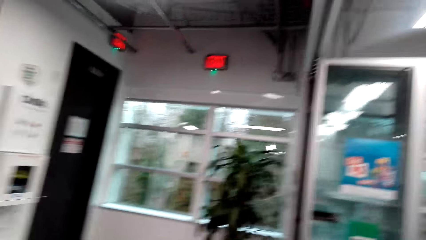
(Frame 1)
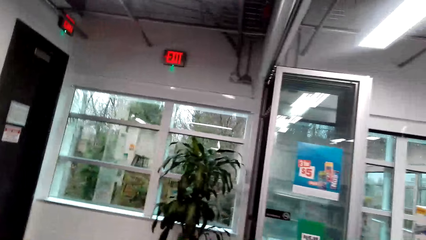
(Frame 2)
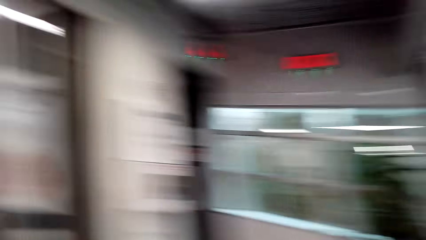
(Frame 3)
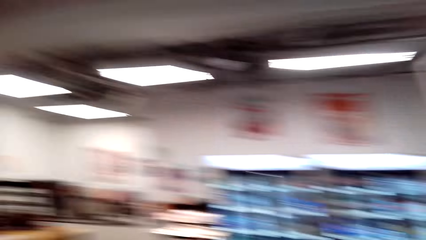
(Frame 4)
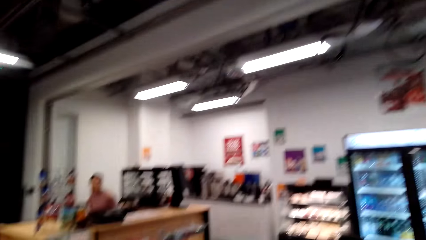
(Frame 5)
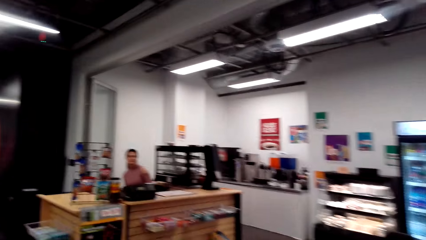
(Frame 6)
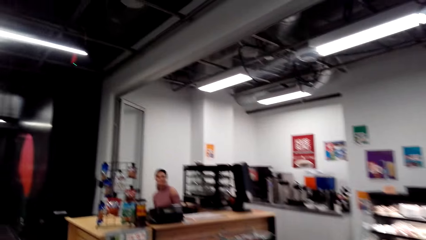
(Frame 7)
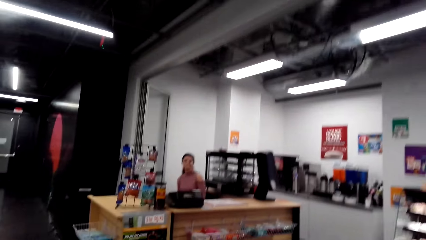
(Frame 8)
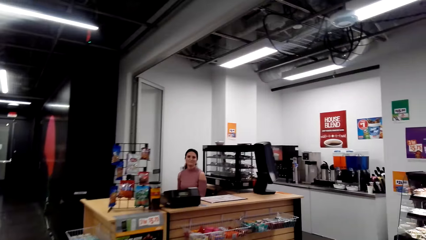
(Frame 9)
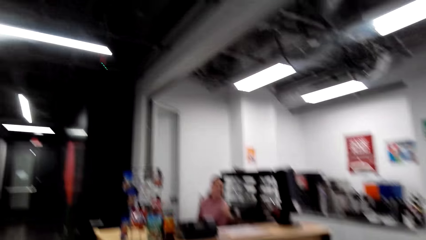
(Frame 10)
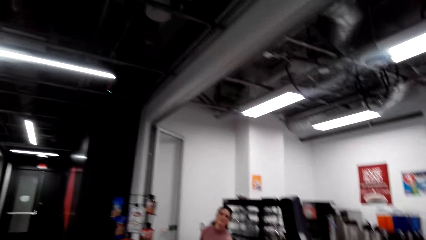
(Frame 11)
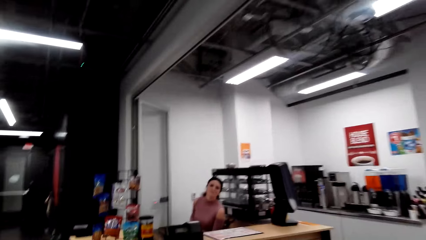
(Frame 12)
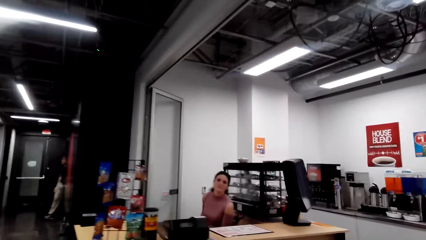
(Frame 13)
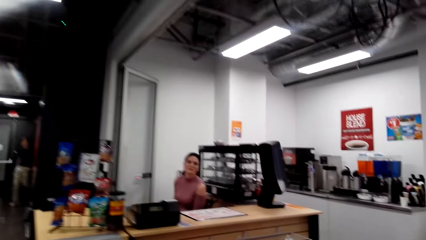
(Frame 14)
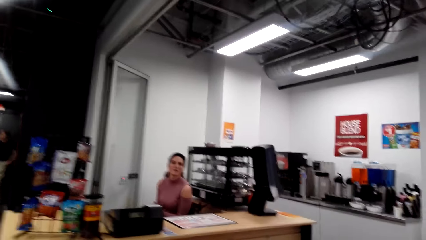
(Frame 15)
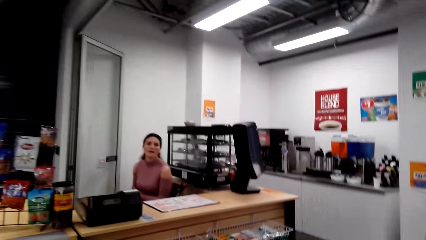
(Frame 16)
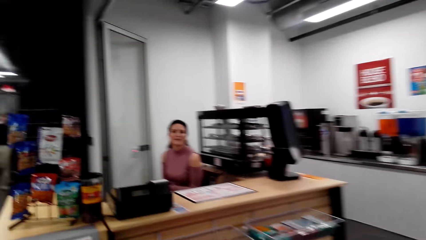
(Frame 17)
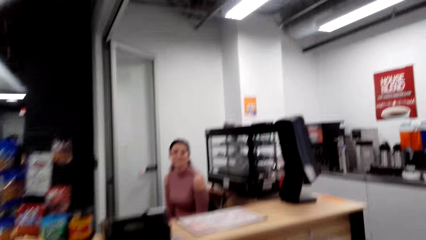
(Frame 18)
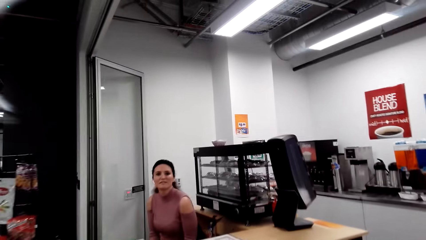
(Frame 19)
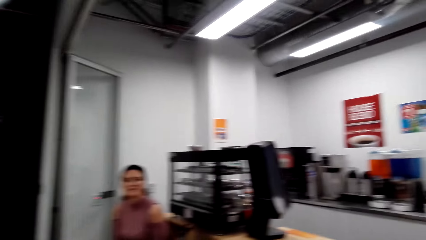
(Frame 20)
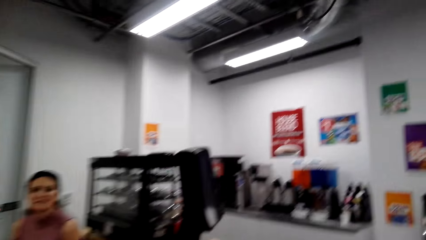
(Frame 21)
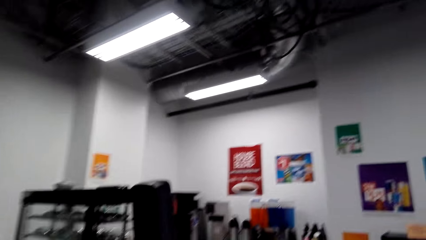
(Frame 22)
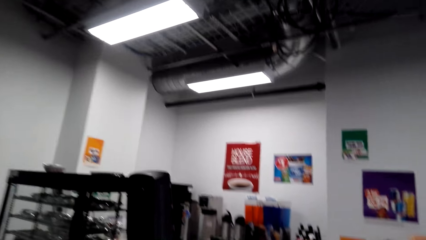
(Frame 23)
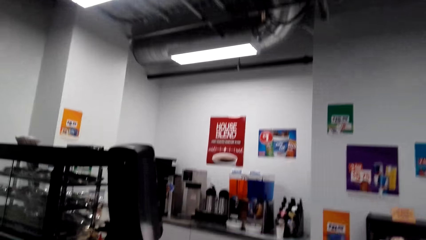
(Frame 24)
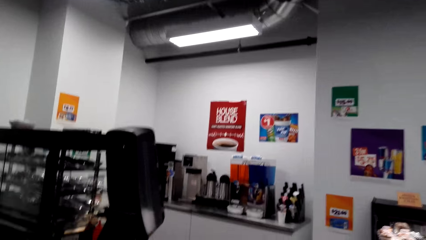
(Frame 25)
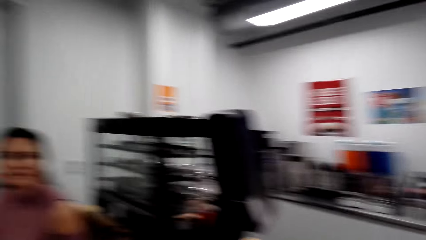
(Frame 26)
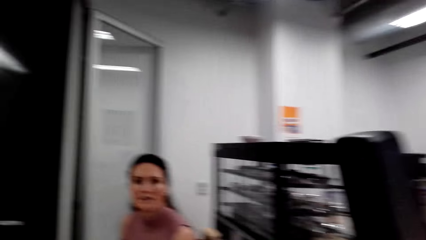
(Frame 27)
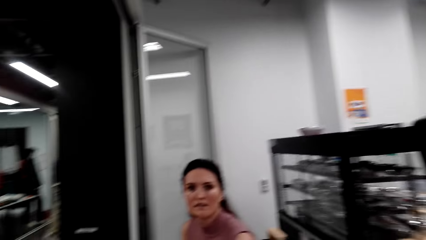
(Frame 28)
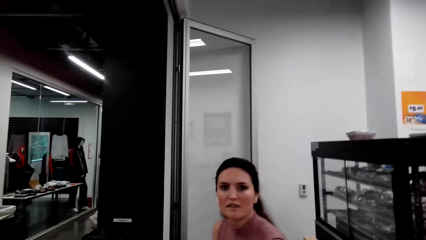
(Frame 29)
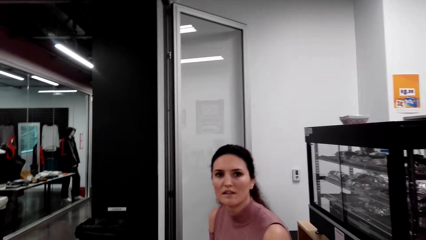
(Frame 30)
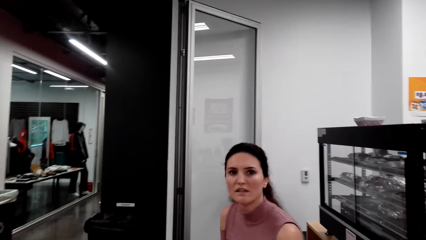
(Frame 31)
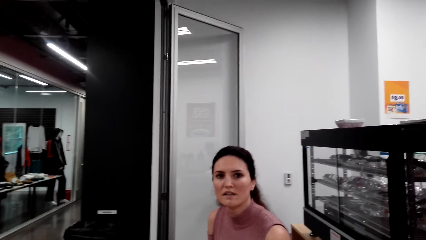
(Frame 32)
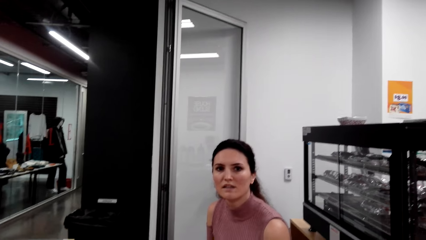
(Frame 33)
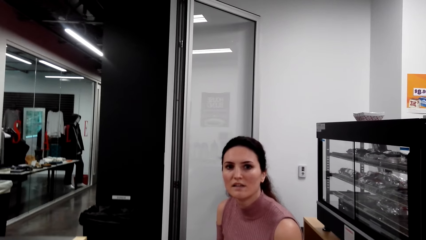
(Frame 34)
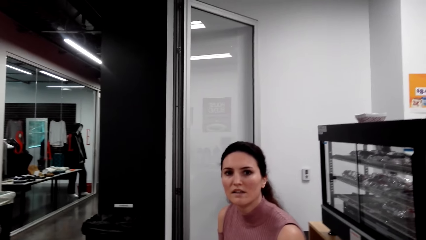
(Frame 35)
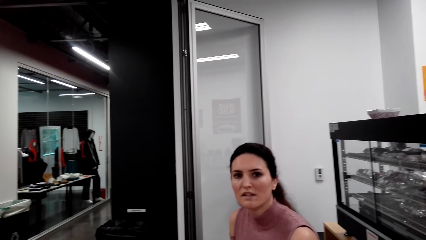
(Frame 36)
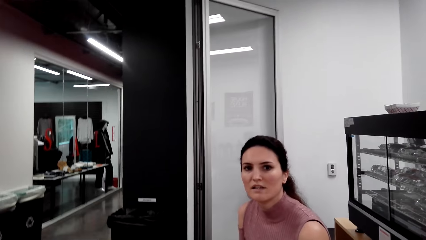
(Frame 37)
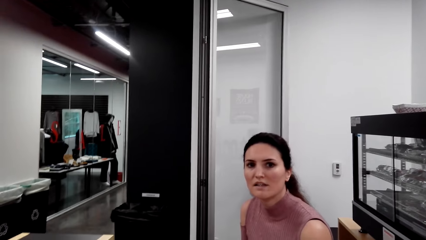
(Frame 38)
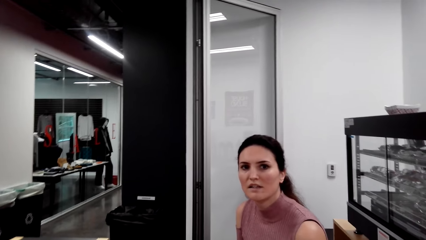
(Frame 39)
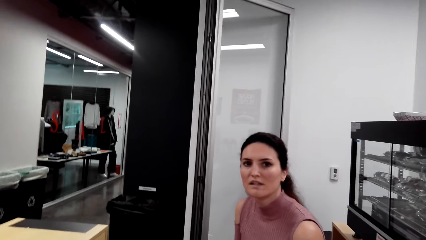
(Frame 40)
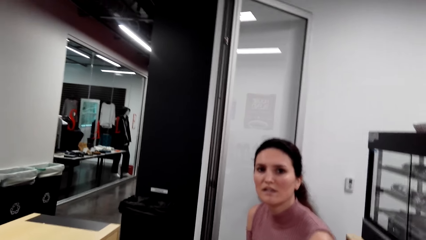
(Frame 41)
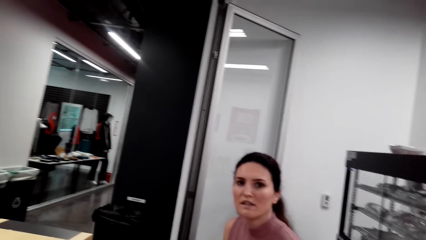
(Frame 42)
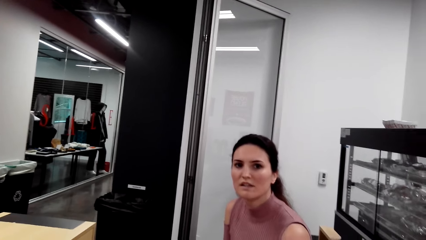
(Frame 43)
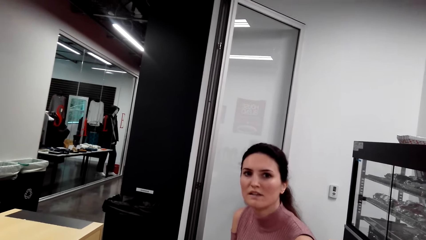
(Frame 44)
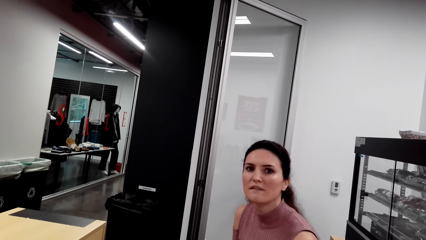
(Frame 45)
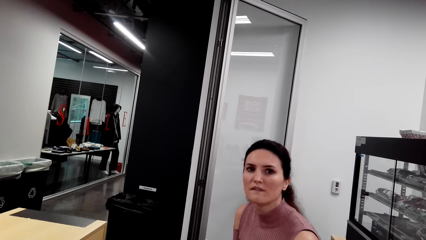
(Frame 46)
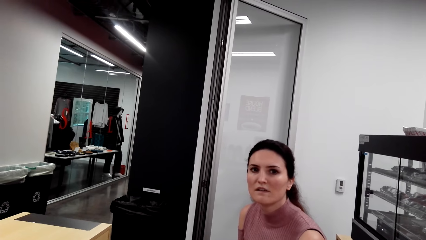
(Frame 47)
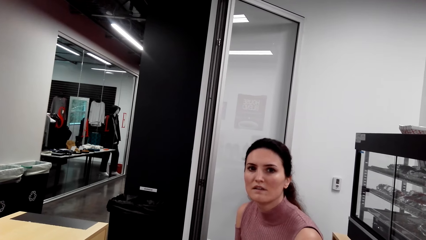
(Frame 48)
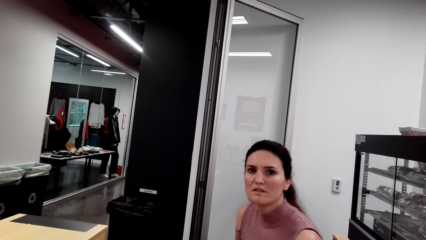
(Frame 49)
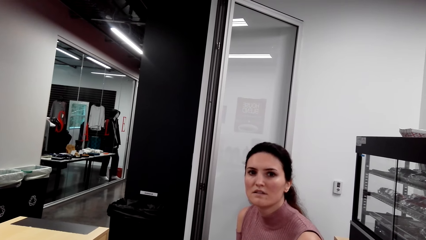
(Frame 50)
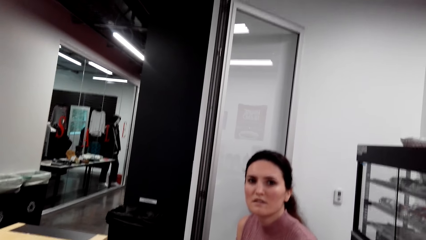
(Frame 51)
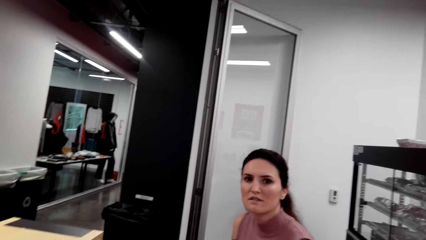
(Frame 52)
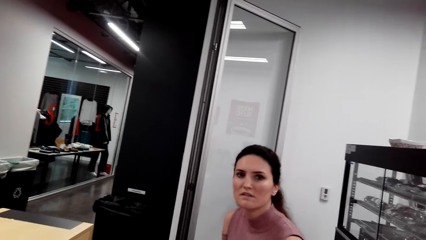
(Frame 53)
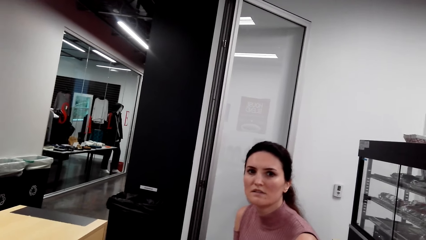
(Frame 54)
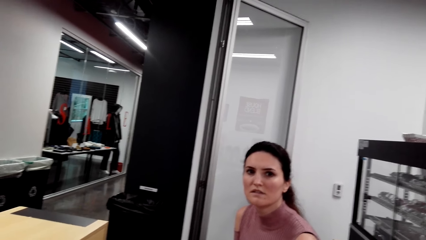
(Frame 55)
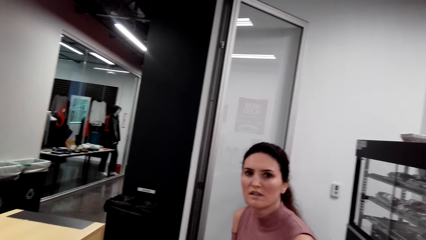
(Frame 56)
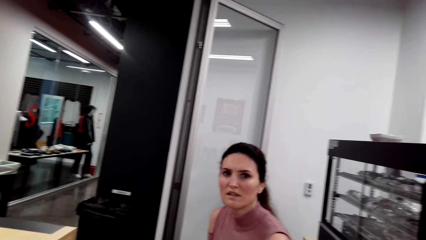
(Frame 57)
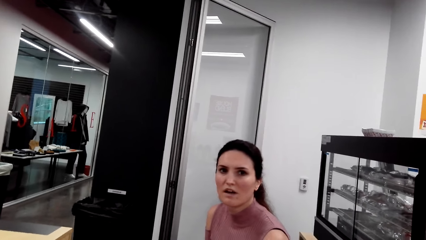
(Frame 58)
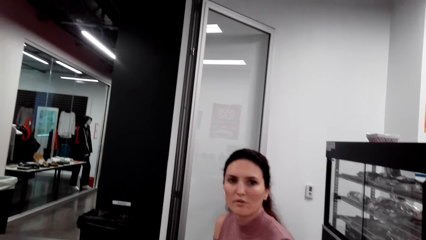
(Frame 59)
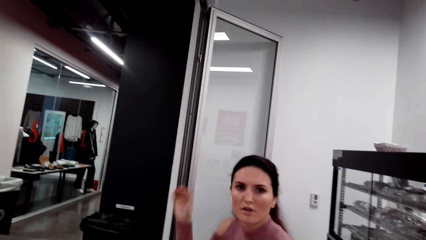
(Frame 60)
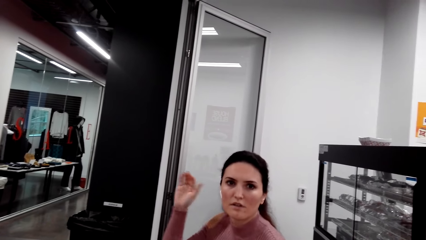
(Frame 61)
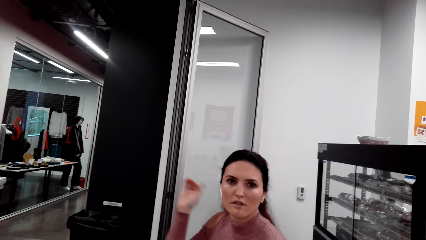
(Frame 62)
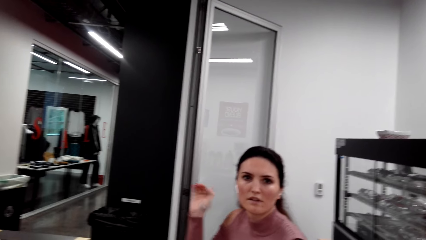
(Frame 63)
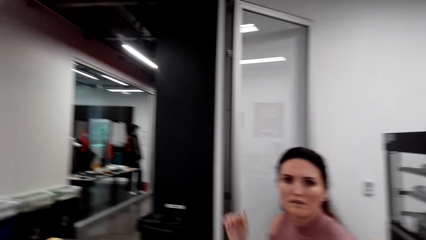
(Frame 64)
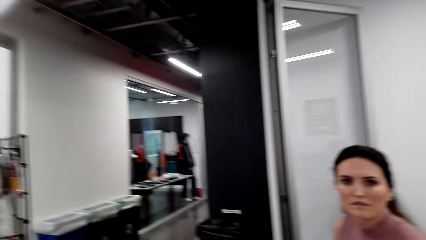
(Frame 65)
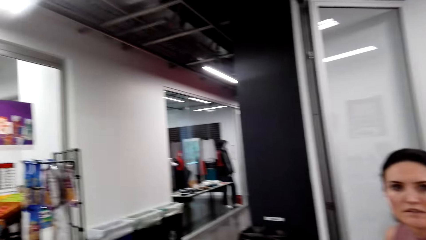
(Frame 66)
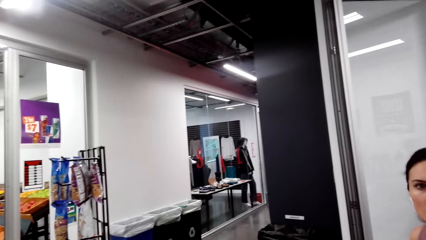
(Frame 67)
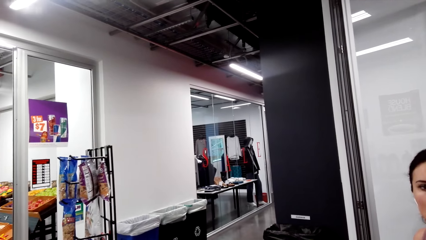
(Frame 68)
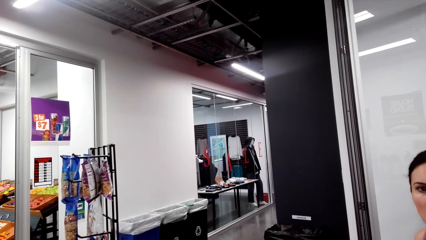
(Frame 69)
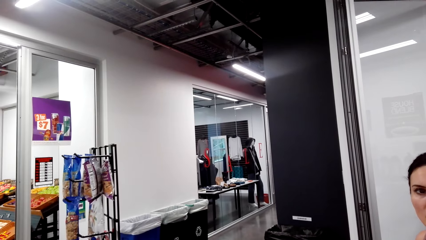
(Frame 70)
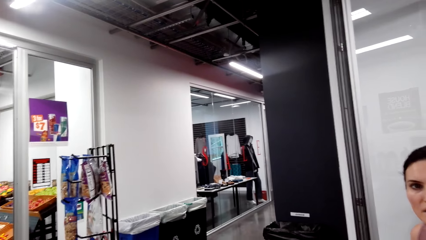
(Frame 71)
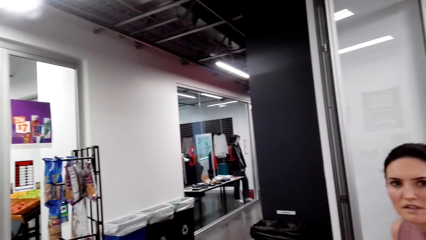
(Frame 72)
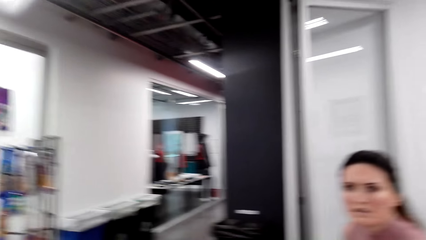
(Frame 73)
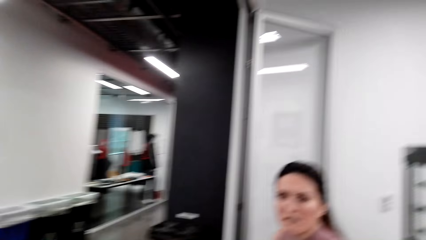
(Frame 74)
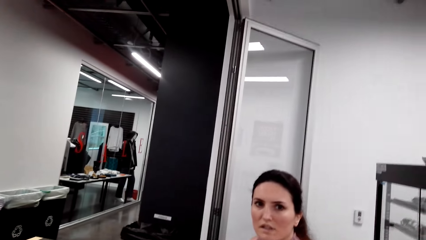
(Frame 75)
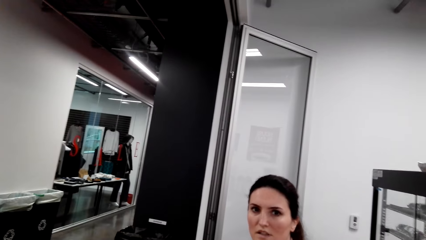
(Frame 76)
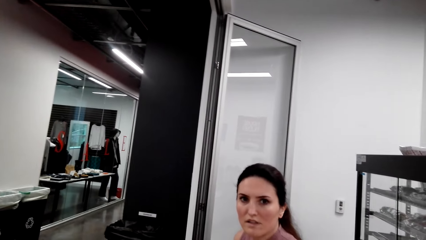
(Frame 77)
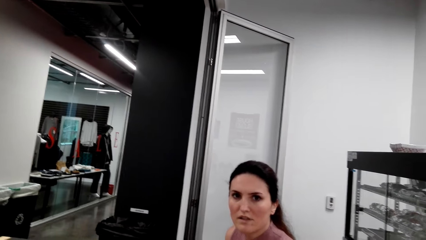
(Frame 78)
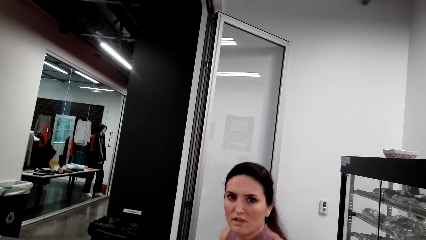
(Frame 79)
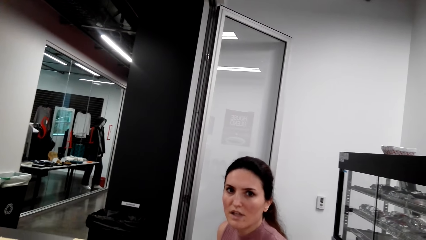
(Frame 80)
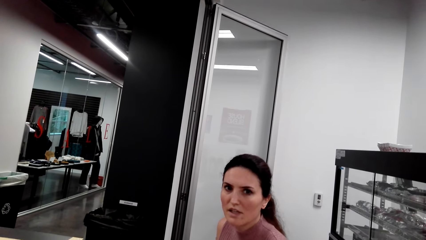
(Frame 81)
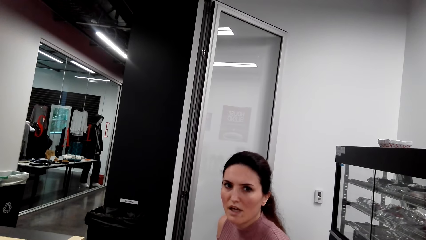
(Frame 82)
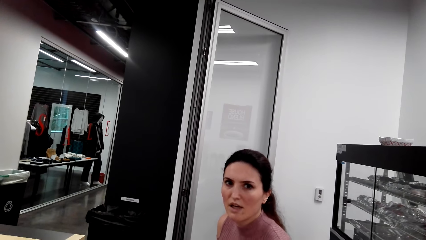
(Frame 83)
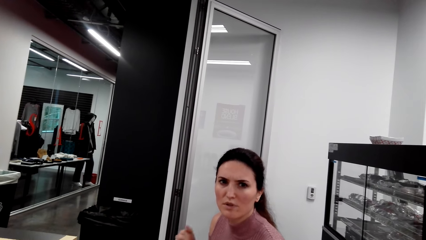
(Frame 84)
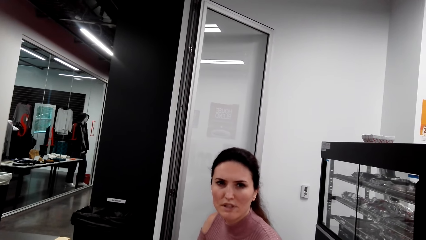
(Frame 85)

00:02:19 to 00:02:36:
The camera wearer speaks to a woman. The woman raises the hand.
